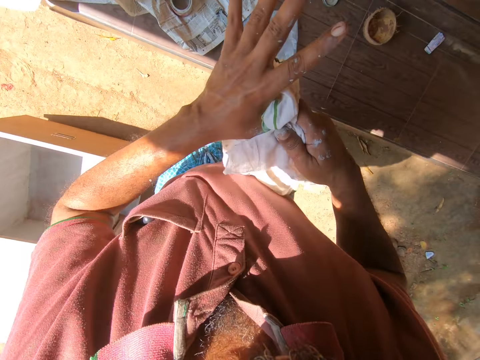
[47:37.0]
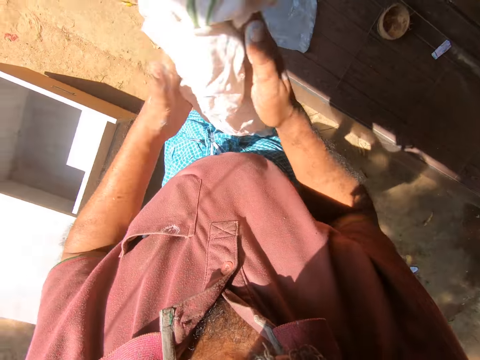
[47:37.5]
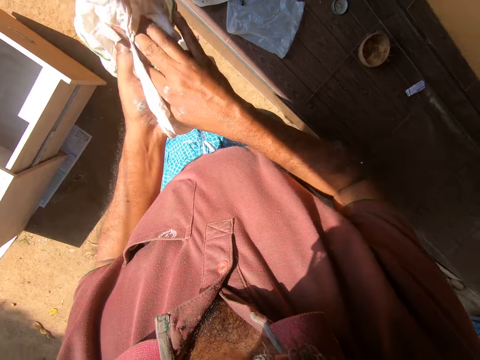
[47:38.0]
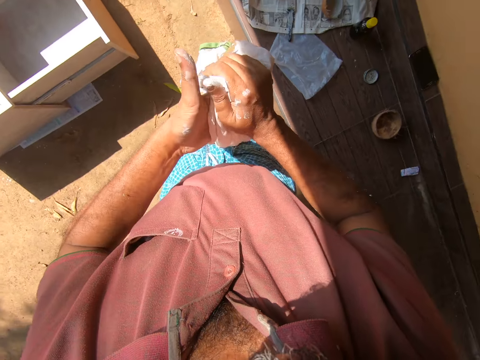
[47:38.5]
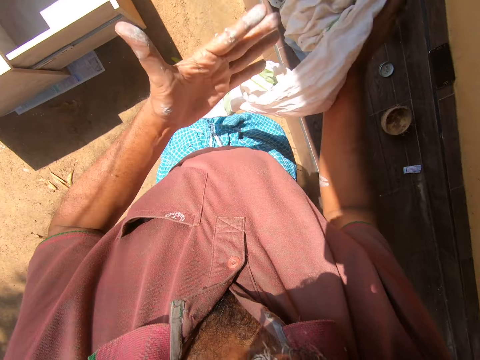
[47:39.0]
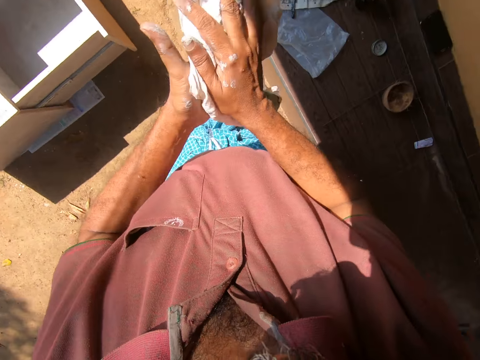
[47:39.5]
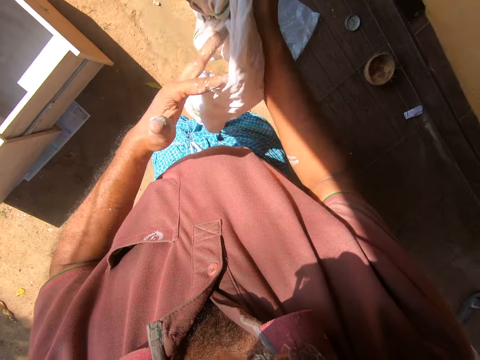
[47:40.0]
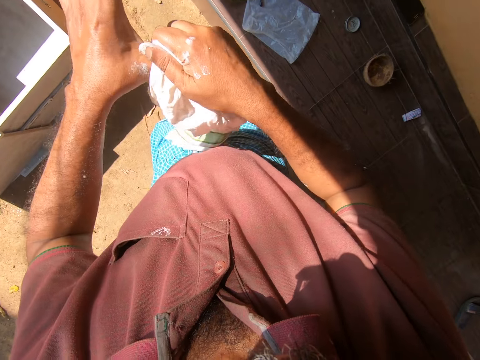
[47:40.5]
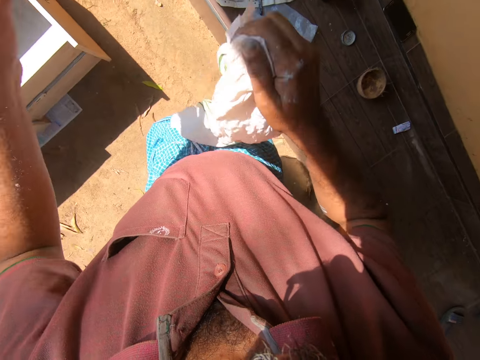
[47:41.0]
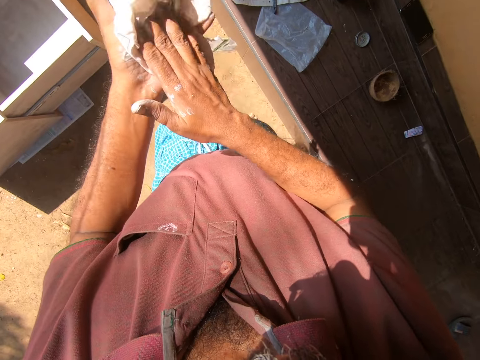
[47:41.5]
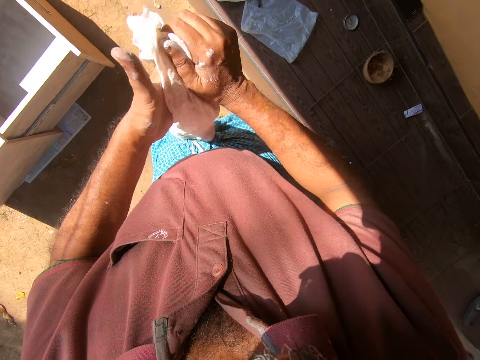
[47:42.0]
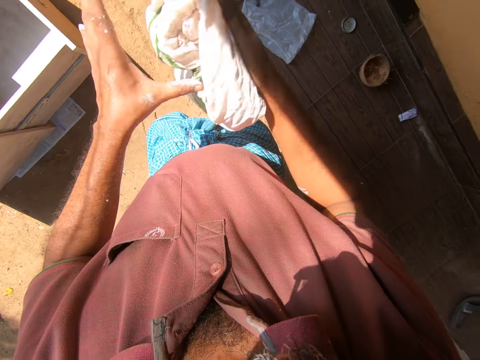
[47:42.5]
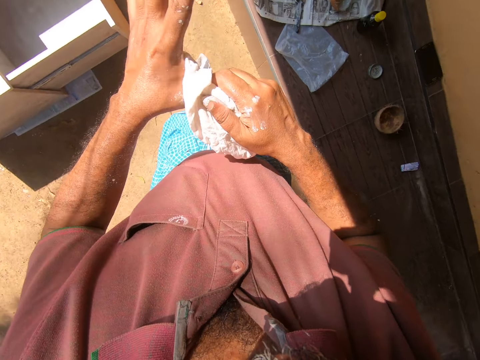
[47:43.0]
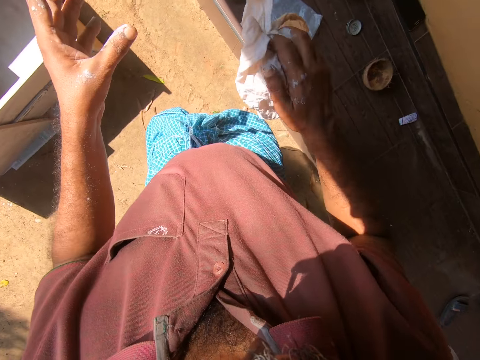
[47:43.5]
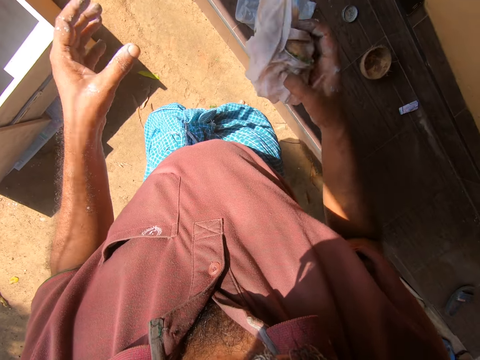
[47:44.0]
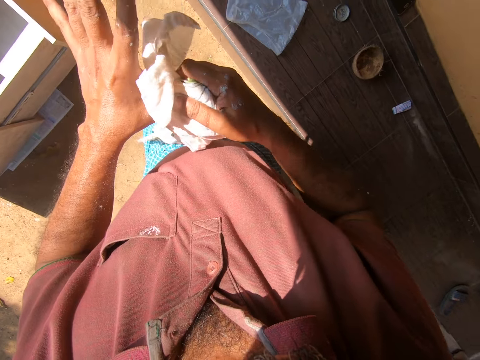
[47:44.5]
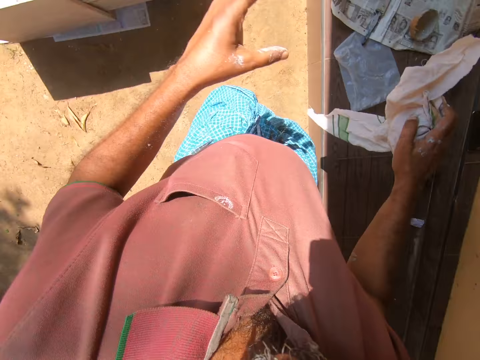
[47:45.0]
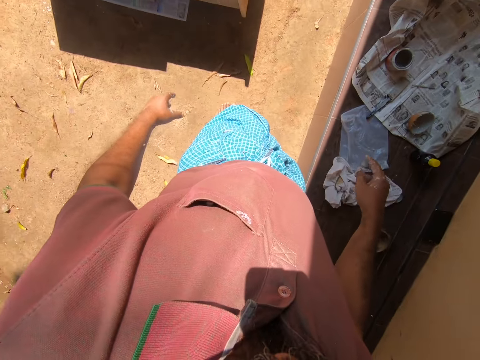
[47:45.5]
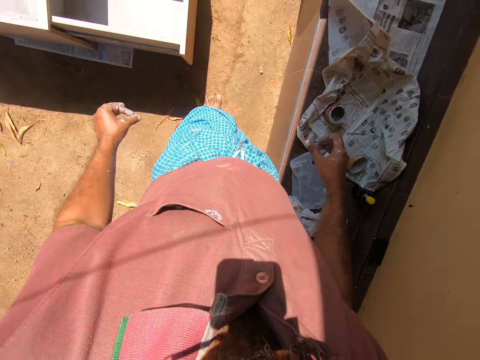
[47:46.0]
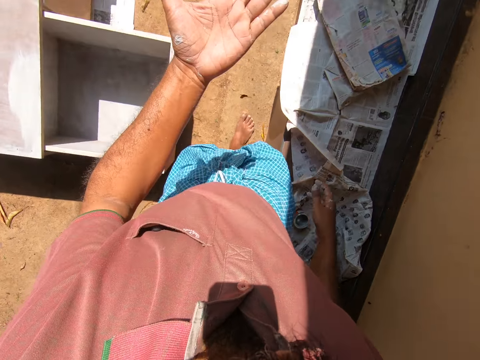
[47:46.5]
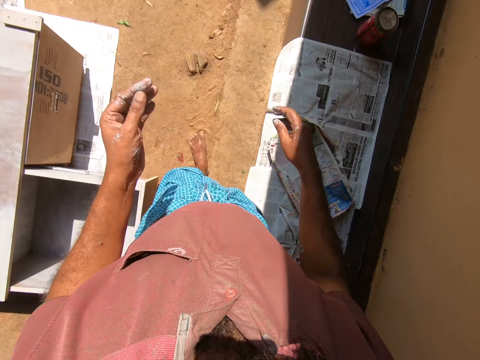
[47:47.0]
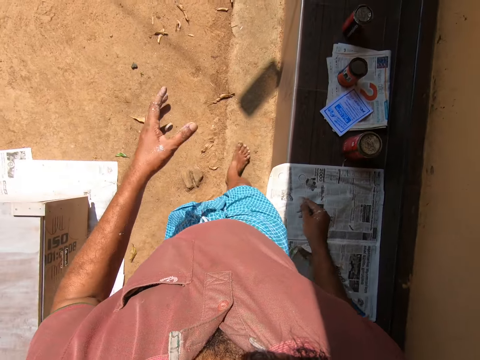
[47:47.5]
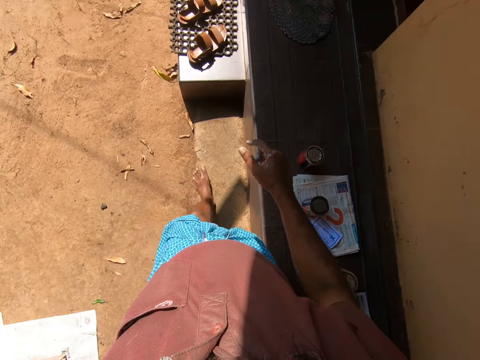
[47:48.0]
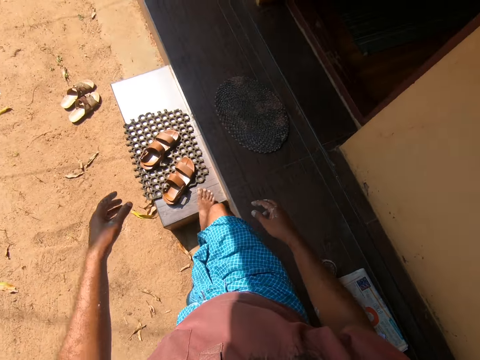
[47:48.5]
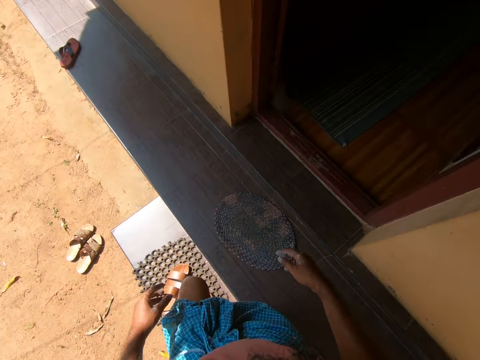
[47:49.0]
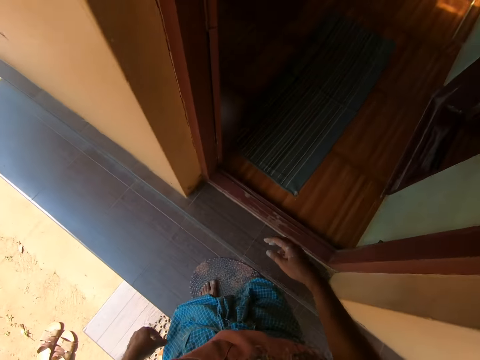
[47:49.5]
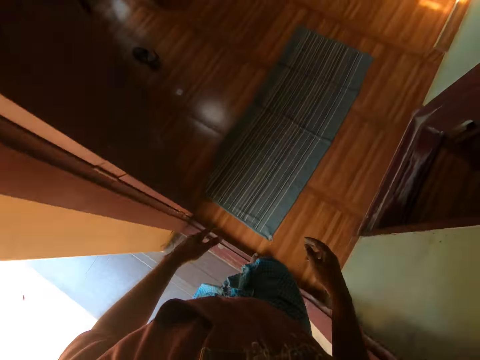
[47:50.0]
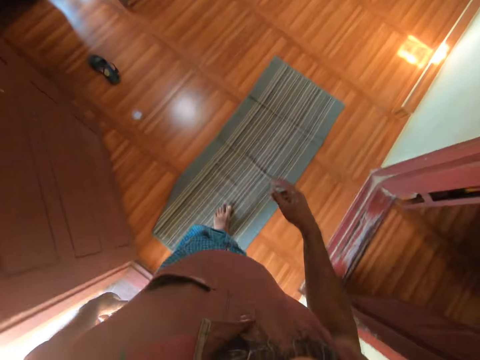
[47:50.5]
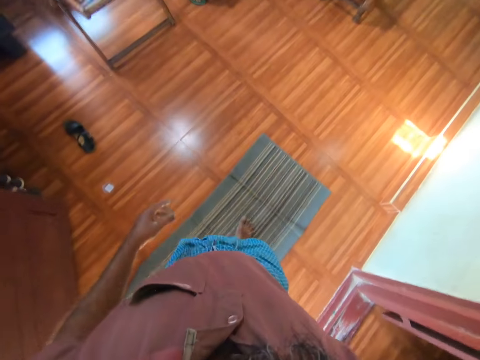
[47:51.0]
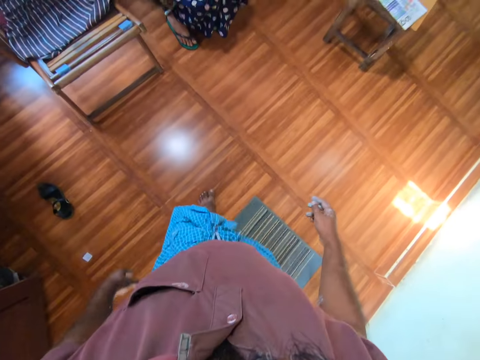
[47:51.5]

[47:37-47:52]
The camera wearer cleans his hands with the cloth. He drops the cloth on the tile paving. He moves toward the house. He walks into an apartment.

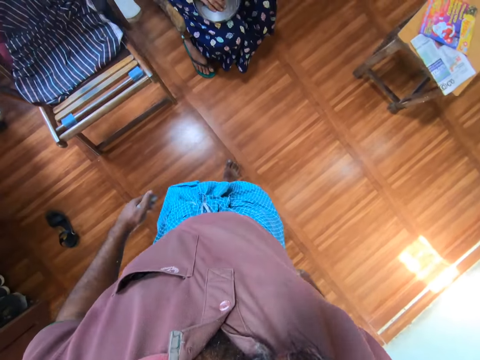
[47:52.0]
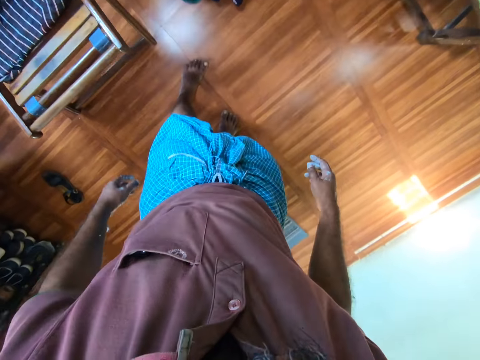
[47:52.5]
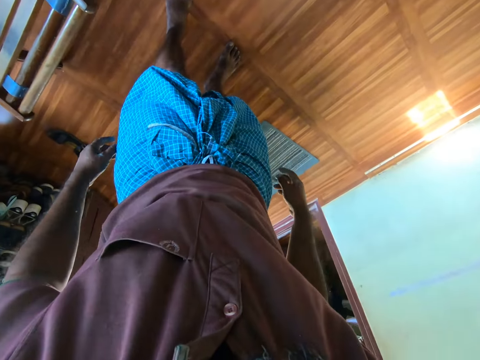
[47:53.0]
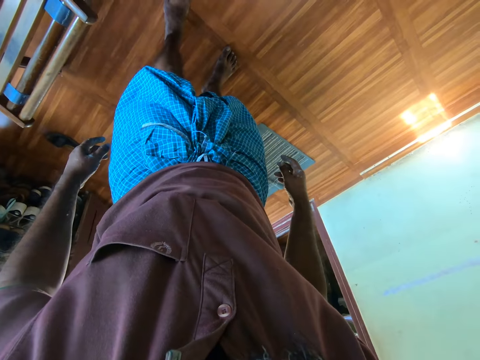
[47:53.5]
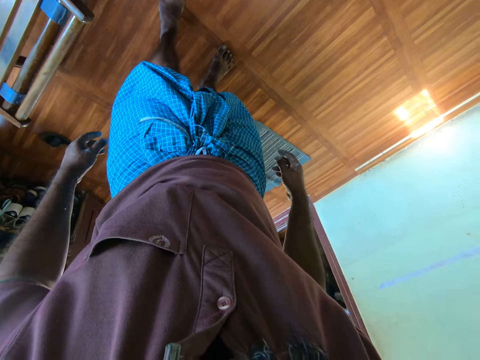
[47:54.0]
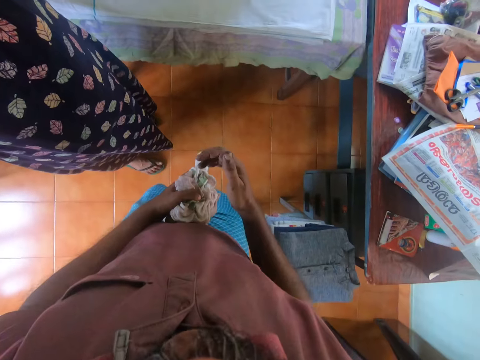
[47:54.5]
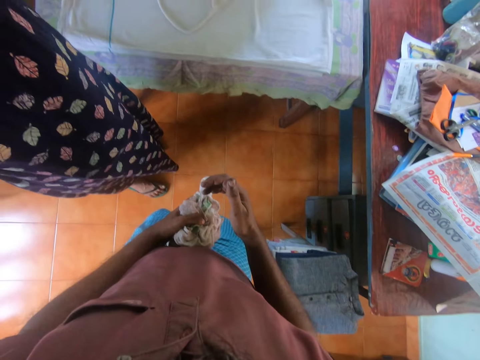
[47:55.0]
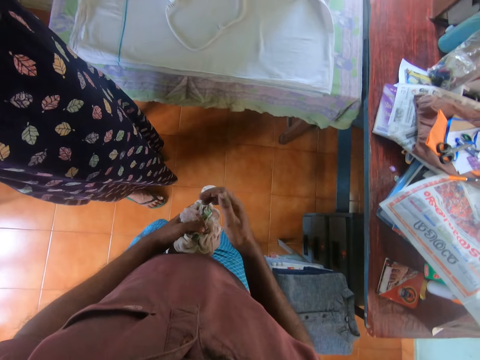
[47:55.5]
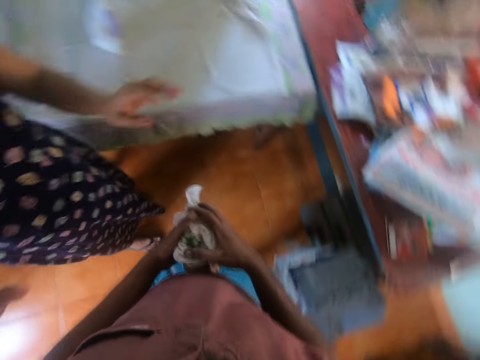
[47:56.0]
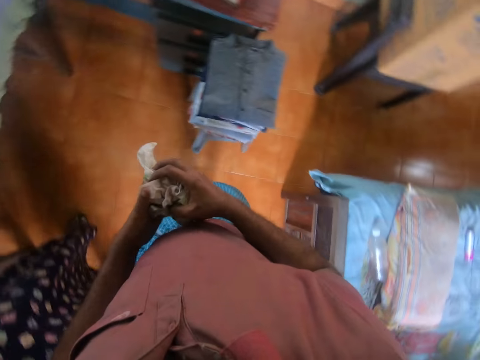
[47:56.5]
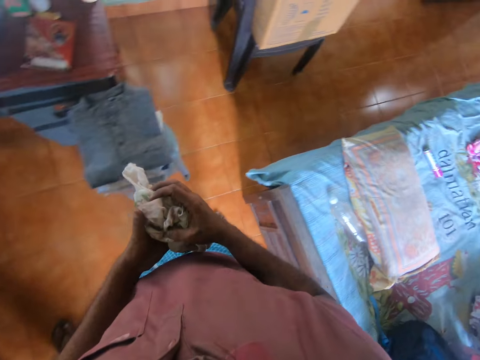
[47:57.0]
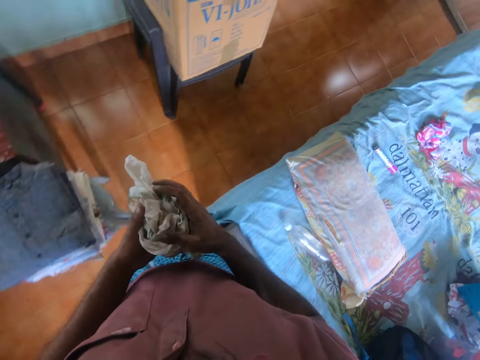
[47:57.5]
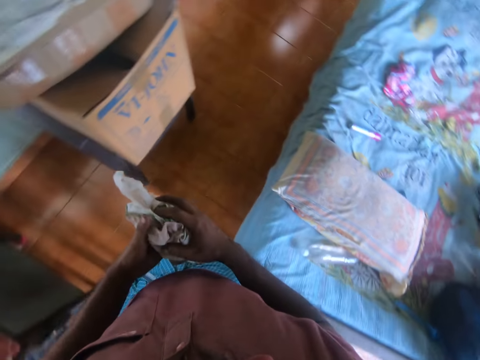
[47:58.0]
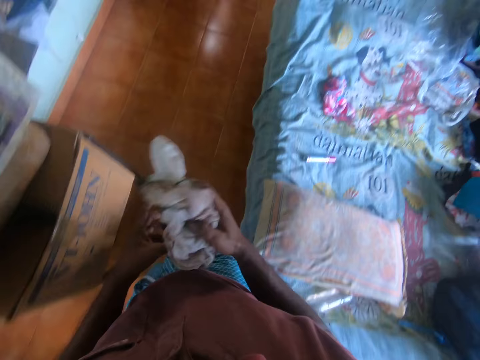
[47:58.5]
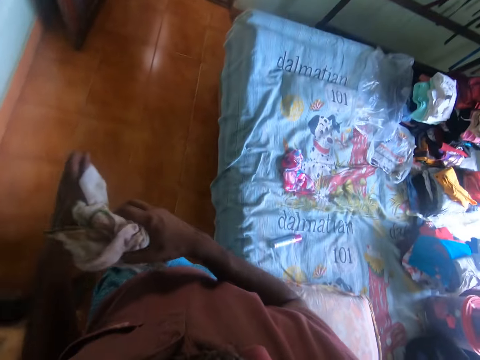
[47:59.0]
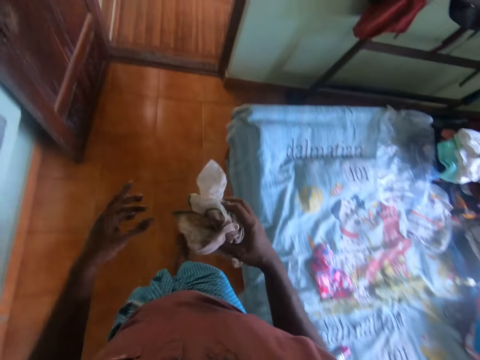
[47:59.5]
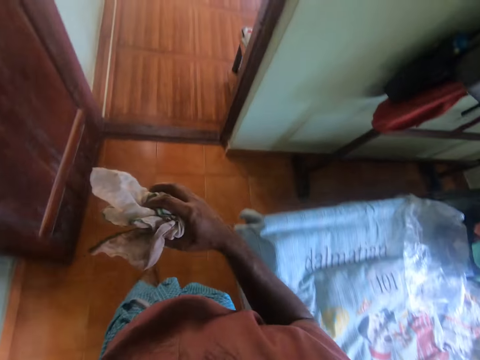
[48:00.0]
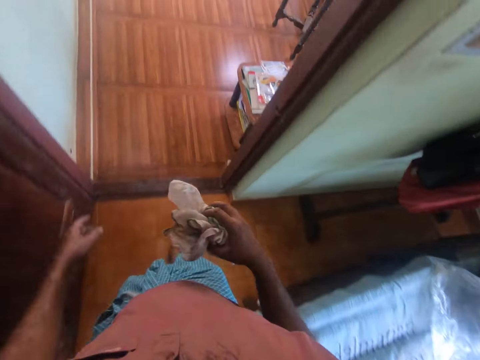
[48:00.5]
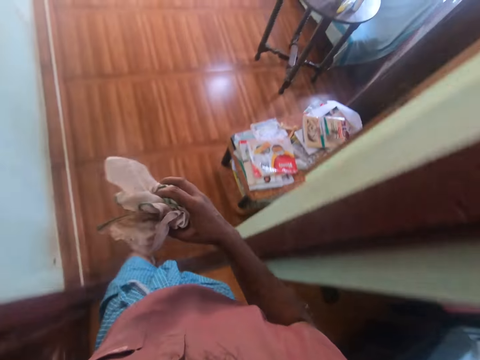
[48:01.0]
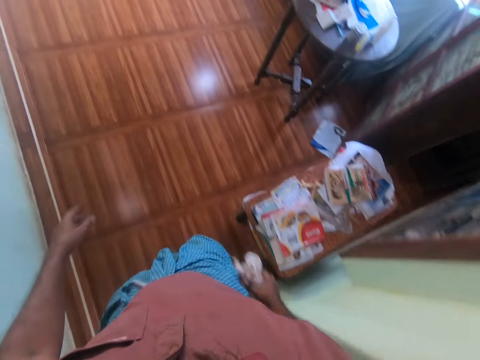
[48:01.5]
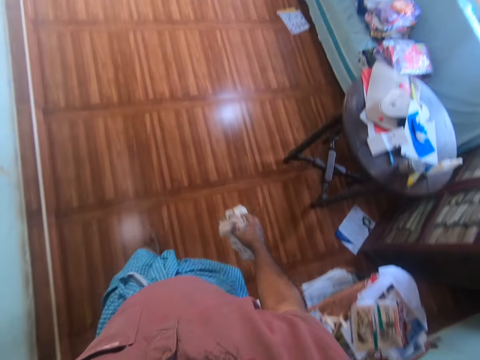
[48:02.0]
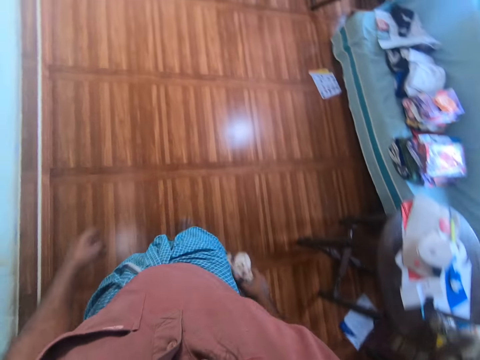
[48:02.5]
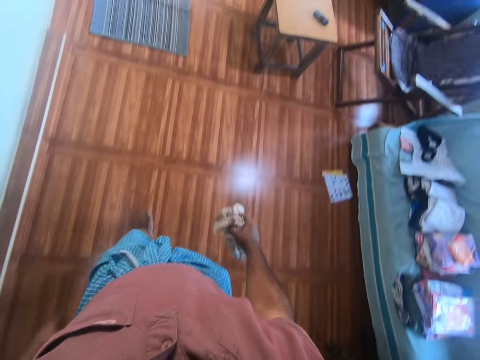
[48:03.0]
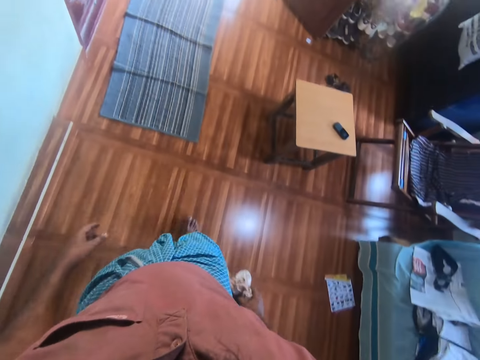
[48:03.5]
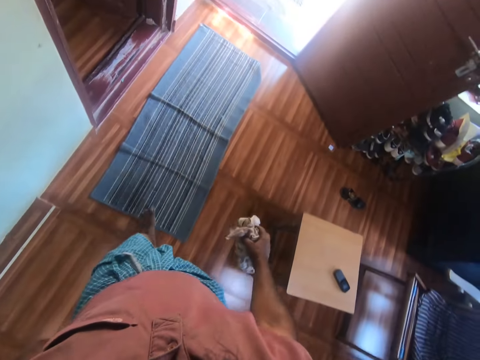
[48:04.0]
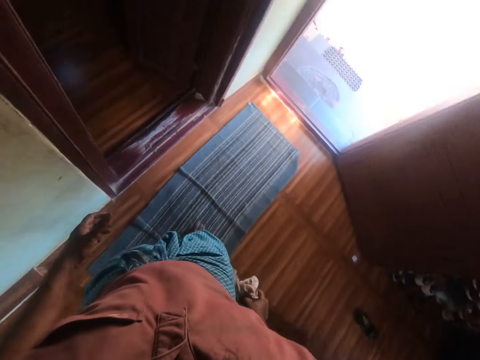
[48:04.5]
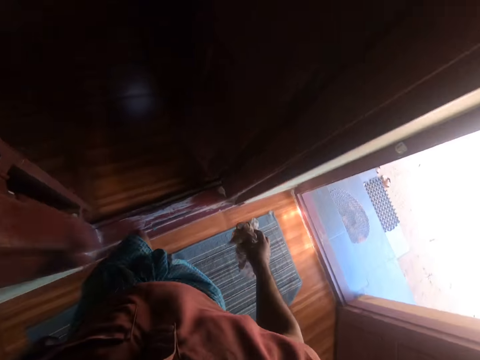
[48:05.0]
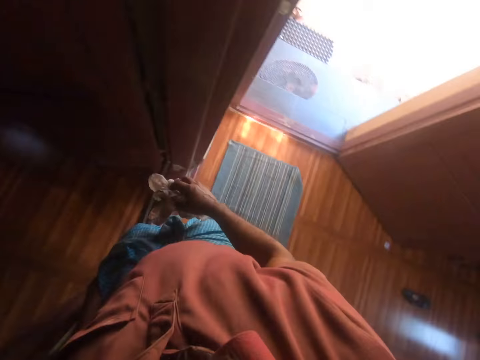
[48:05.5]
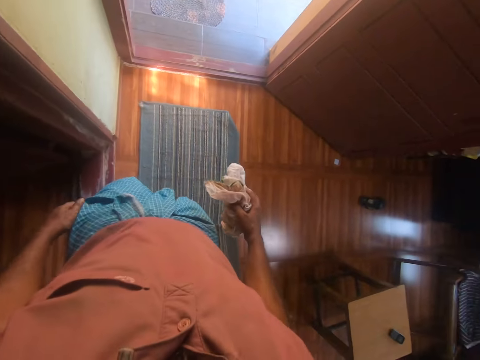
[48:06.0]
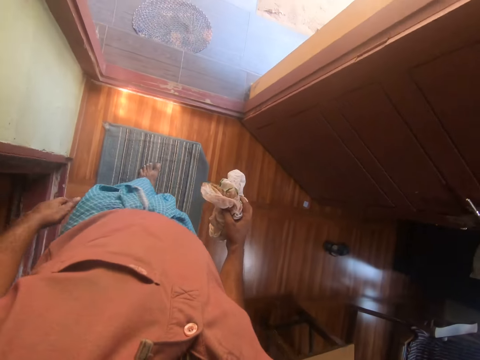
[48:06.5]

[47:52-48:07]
A man moves the hands. A woman adjusts the camera wearer's head camera. The camera wearer walks outside.
